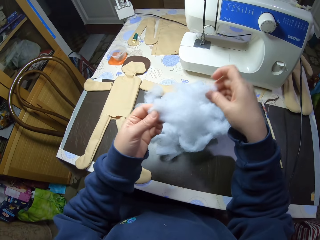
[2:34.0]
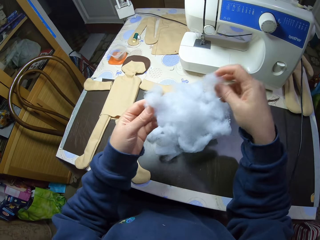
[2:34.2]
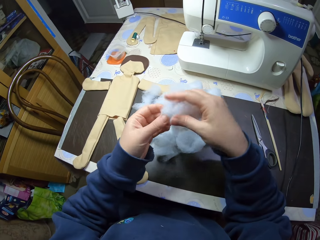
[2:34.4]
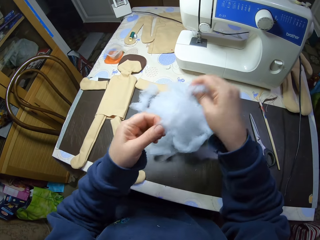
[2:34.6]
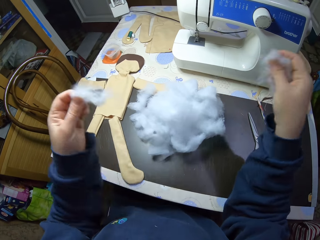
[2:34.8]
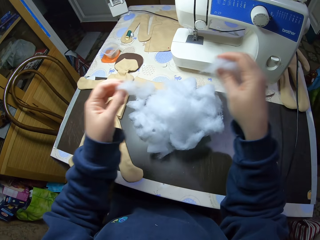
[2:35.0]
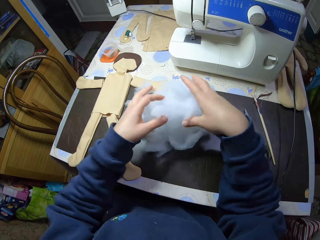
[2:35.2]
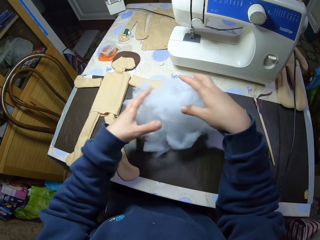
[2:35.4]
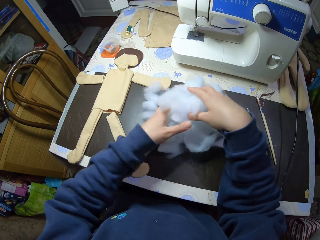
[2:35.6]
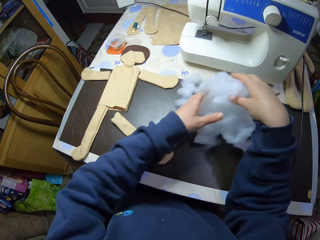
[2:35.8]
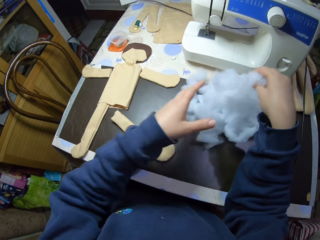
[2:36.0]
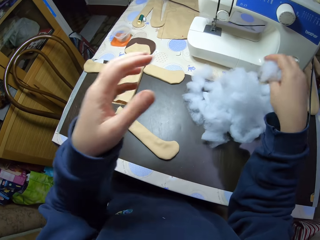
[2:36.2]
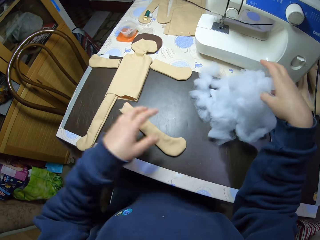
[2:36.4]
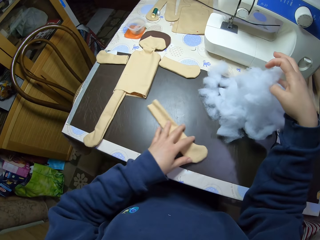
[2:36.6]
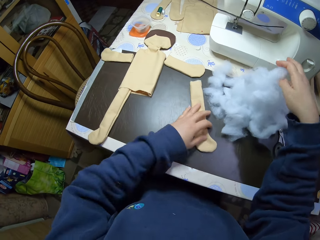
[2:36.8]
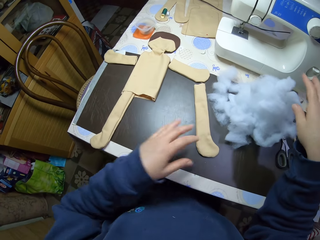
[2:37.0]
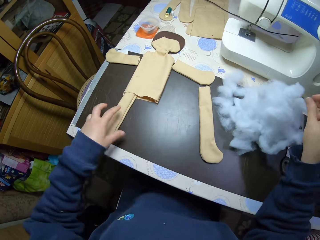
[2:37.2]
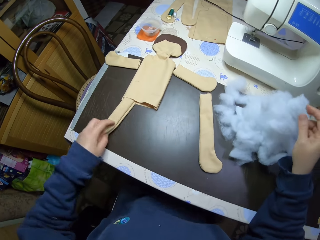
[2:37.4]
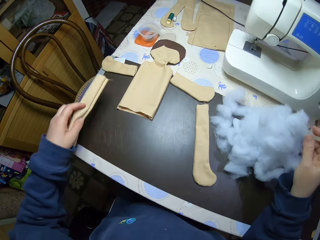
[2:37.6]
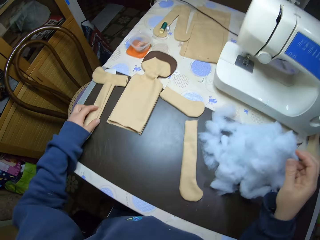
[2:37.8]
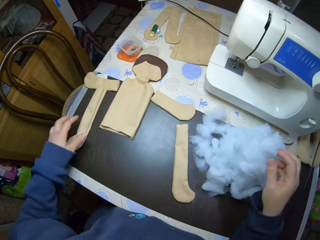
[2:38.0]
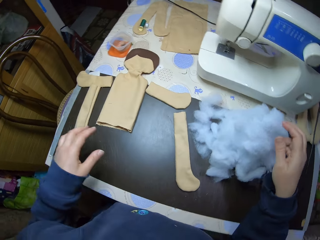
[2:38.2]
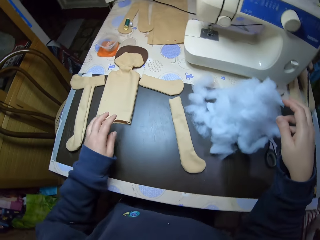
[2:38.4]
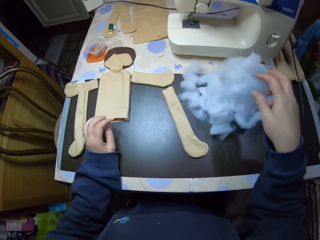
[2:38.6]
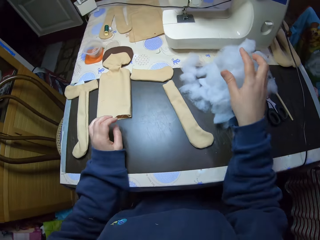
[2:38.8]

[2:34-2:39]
The camera wearer cuts the cotton wool into shreds on the table with her hand. She moves the shreds of cotton wool on the table to her right. She moves a piece of material on the table. She picks up the piece of material from the table. She drops the piece of material on the table.

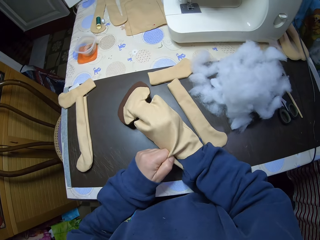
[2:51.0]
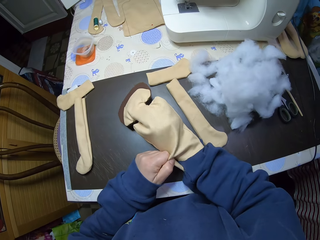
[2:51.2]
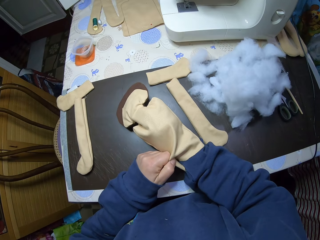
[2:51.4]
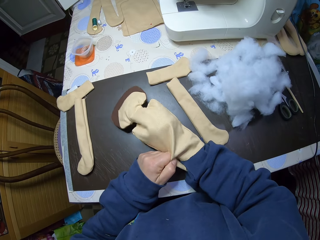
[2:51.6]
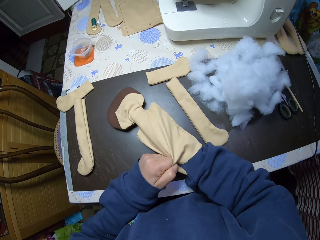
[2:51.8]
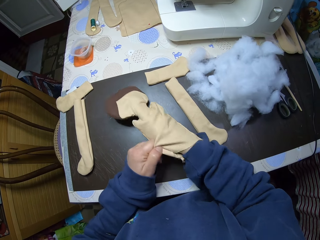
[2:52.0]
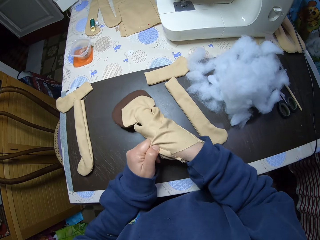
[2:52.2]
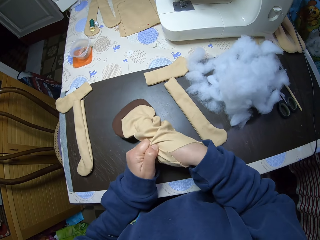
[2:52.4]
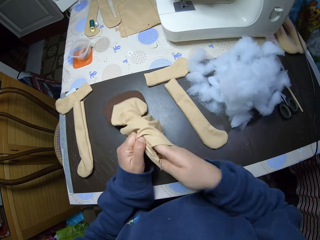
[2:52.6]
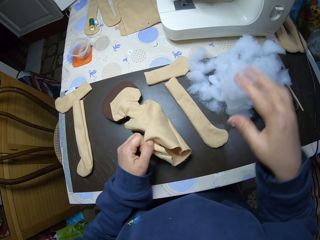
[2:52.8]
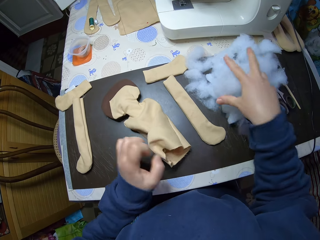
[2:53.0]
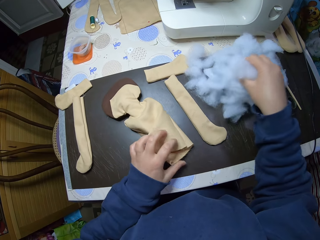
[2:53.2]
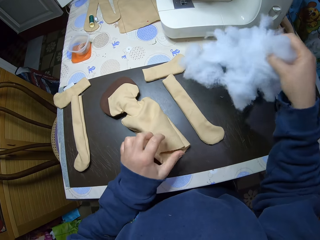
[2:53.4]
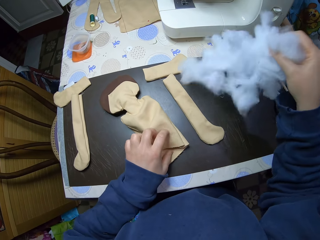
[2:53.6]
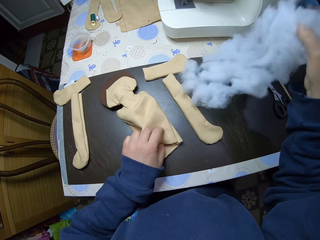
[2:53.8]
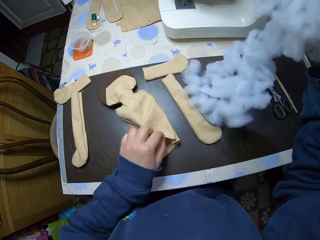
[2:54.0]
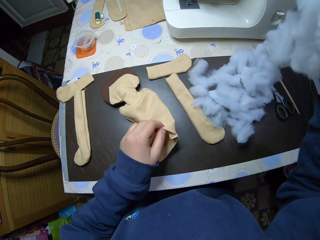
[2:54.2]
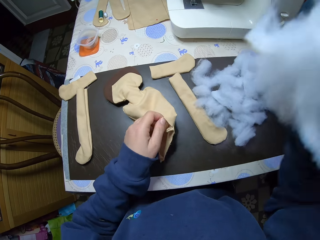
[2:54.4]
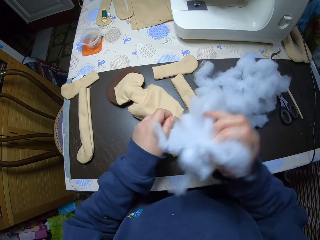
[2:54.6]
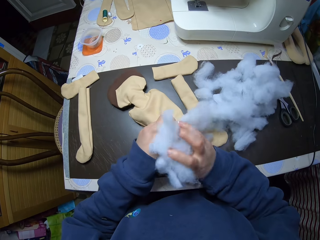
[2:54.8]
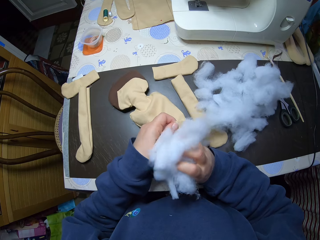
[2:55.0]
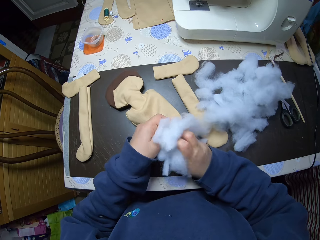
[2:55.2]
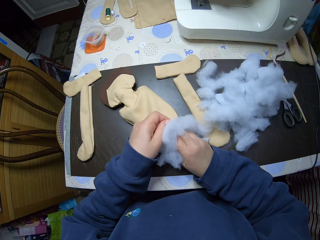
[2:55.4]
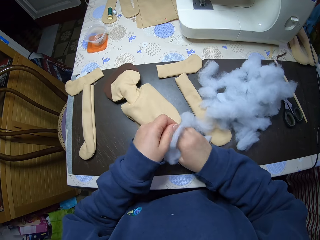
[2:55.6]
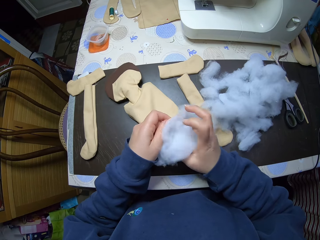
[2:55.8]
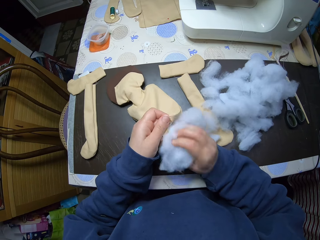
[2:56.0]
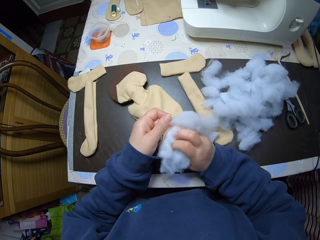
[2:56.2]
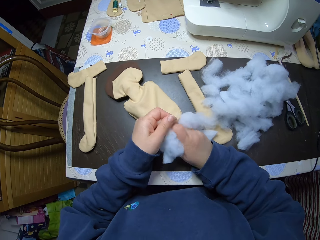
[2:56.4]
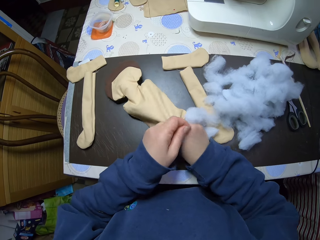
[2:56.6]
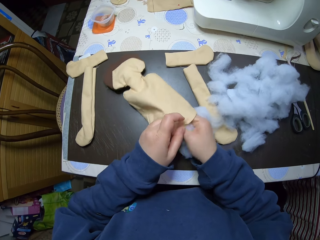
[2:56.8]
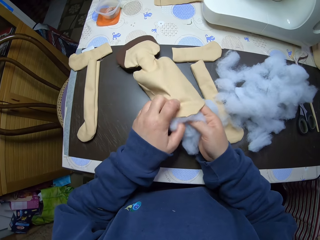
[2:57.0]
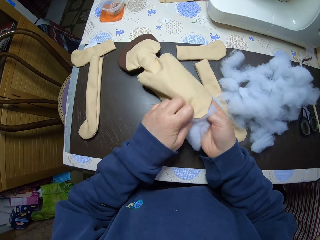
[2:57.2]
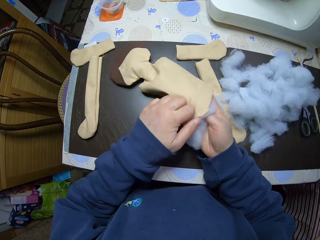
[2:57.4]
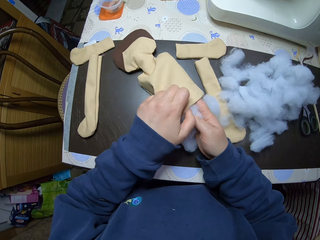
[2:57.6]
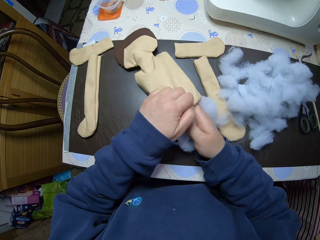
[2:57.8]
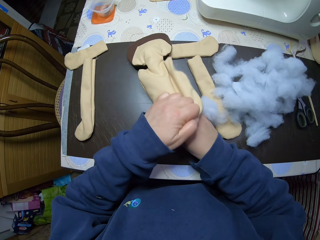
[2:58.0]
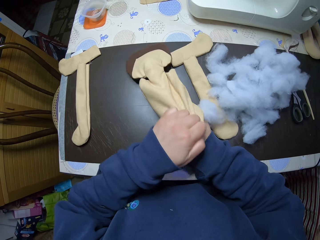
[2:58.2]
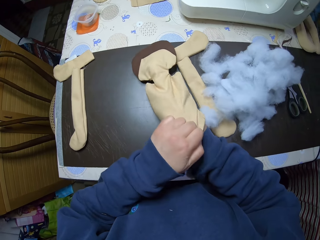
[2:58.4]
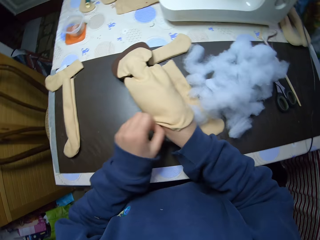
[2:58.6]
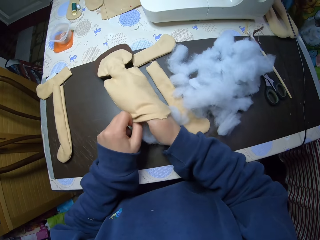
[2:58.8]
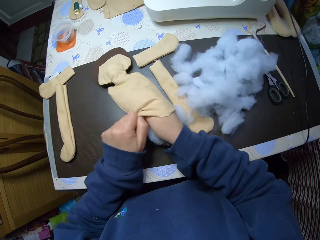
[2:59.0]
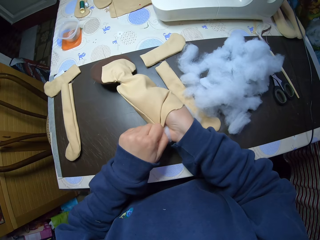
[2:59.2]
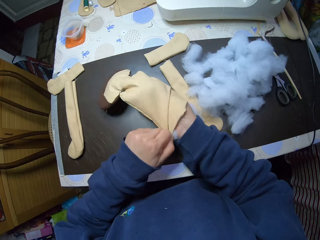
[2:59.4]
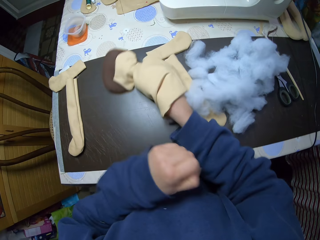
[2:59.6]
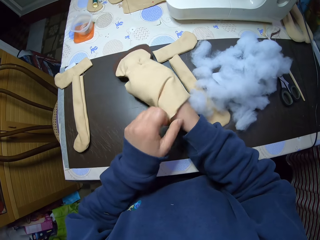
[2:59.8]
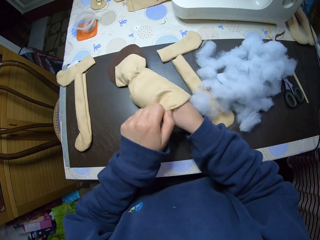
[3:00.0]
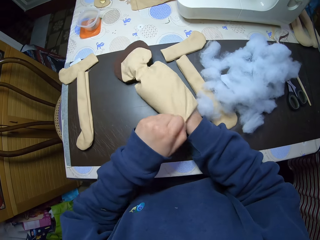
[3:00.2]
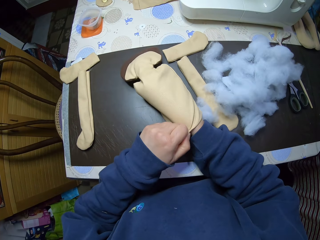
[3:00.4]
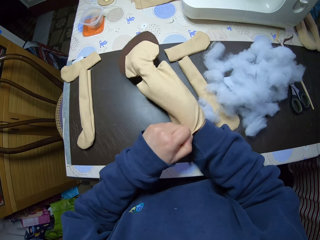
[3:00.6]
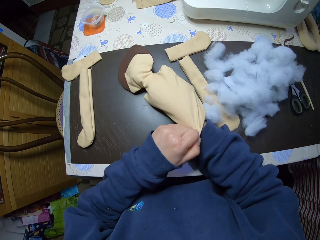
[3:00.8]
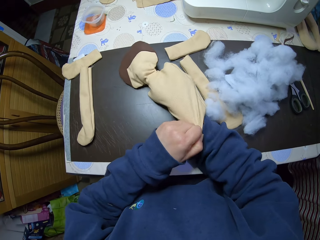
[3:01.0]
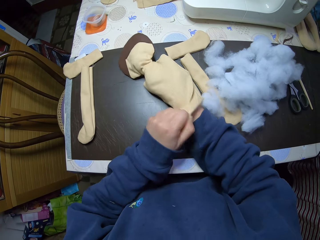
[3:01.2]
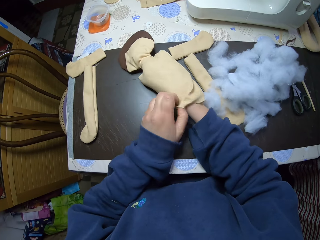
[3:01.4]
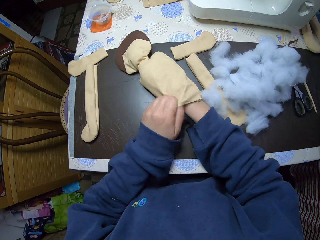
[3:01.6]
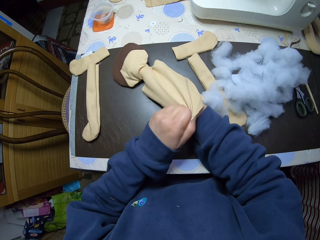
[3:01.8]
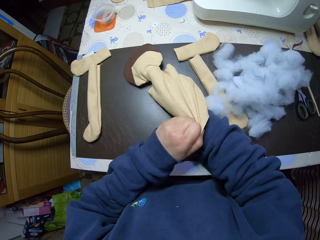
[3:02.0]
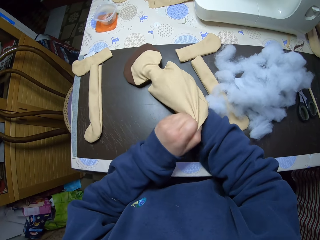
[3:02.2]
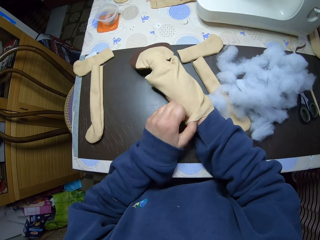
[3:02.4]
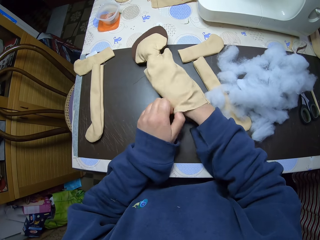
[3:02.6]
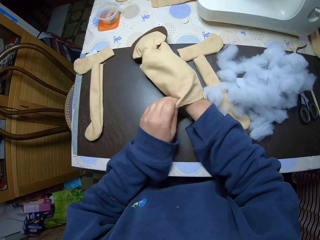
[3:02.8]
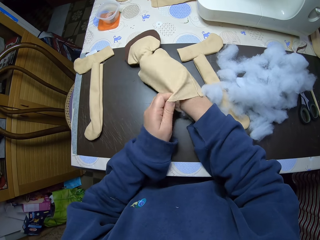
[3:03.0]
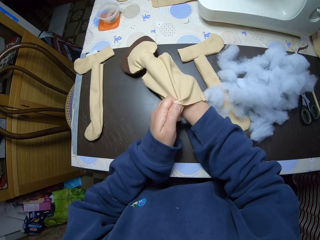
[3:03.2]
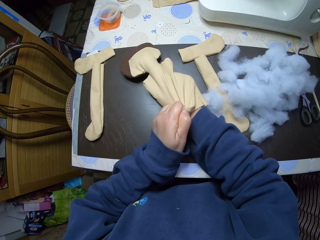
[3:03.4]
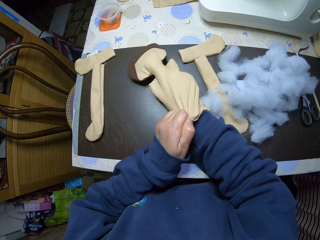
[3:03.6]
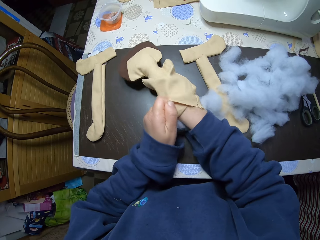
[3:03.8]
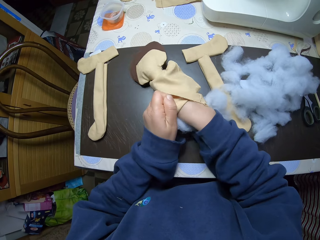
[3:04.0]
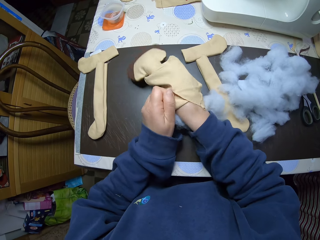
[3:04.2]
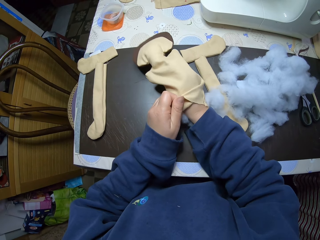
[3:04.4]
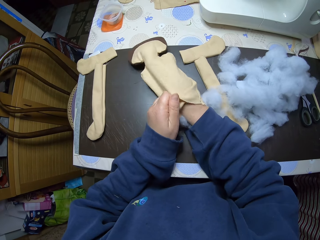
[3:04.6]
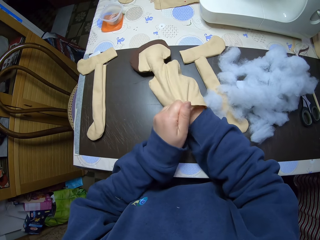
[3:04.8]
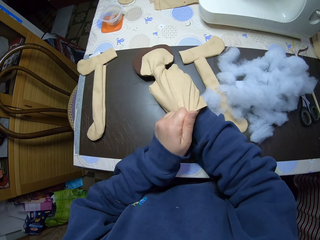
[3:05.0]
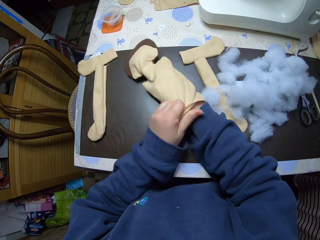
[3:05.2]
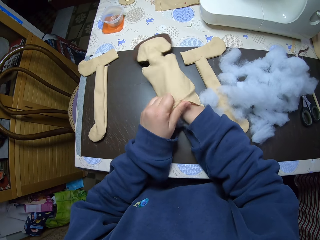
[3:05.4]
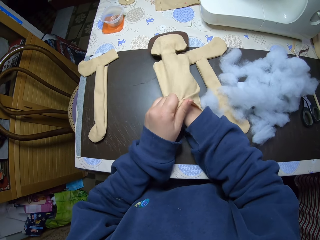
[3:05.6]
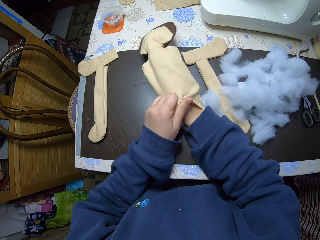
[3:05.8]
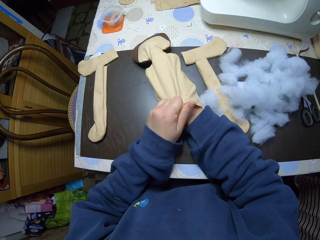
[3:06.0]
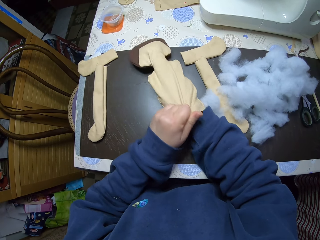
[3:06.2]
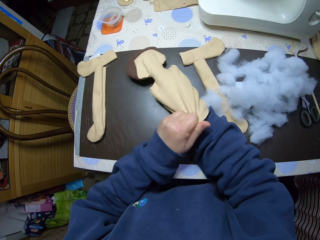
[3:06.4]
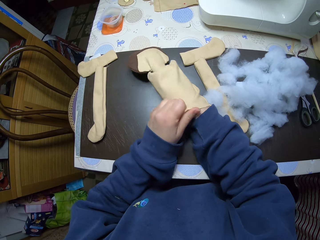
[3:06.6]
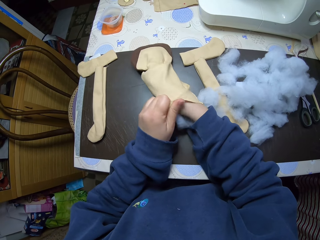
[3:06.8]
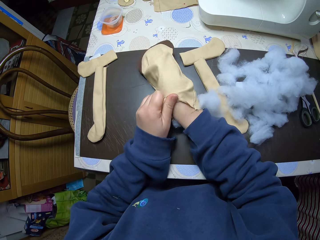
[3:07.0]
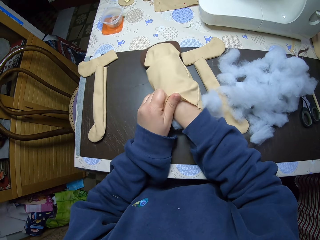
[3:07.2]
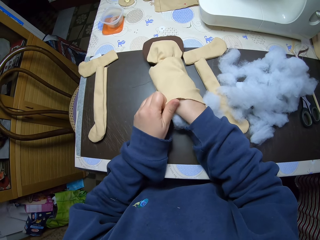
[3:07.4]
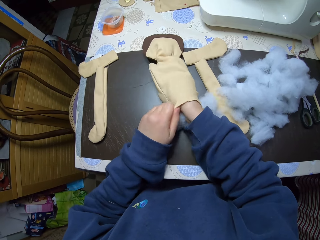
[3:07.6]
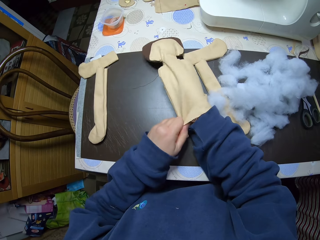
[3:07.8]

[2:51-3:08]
The camera wearer takes his right hand out of the doll. He picks up shreds of cotton wool from the table. He raises the opening of the doll on the table. He puts the shreds of cotton wool into the doll with his right hand.
